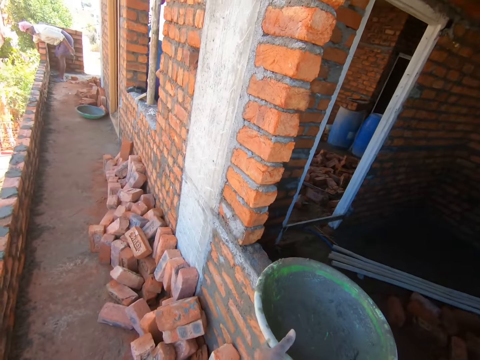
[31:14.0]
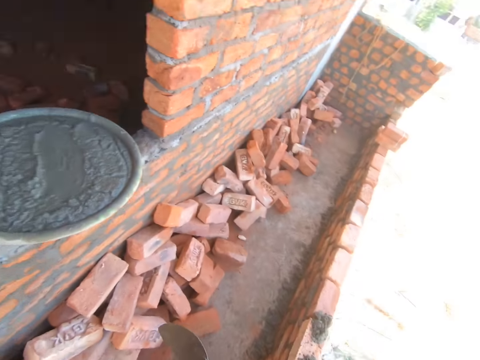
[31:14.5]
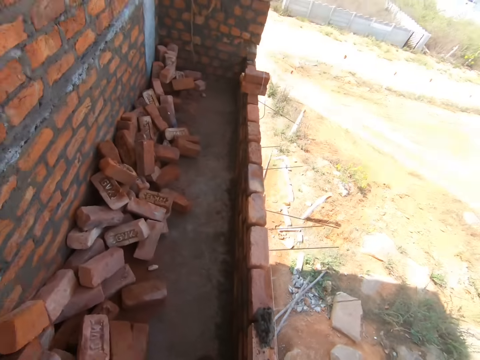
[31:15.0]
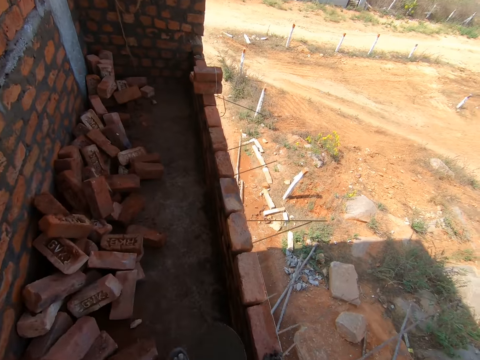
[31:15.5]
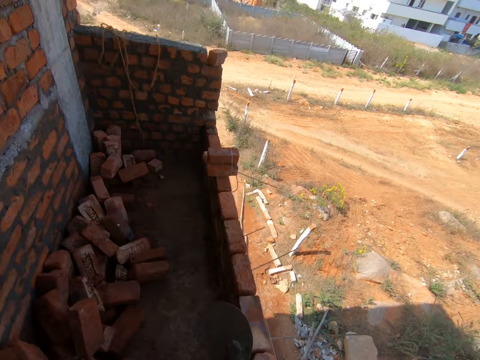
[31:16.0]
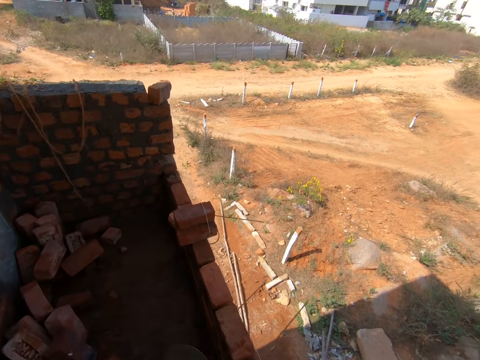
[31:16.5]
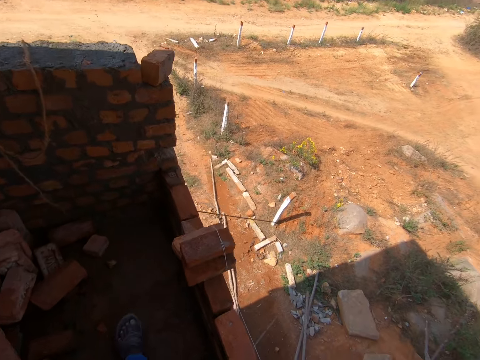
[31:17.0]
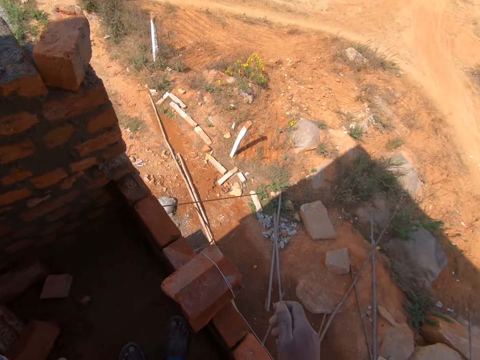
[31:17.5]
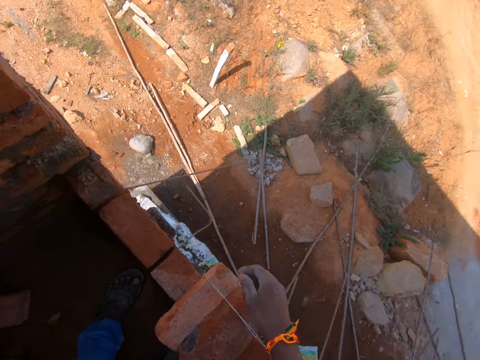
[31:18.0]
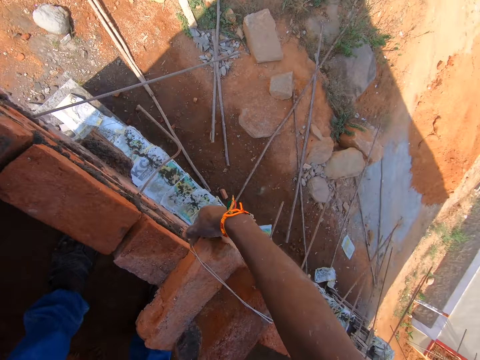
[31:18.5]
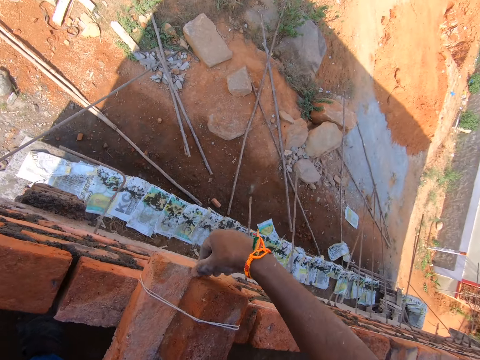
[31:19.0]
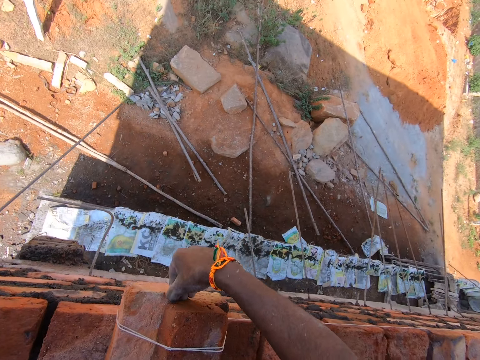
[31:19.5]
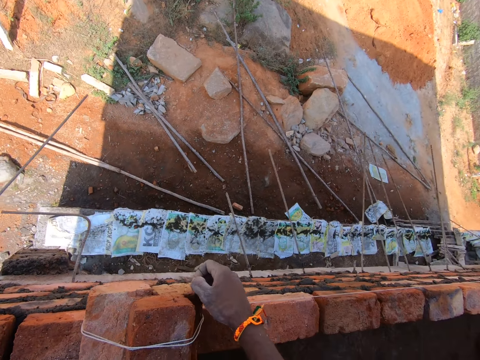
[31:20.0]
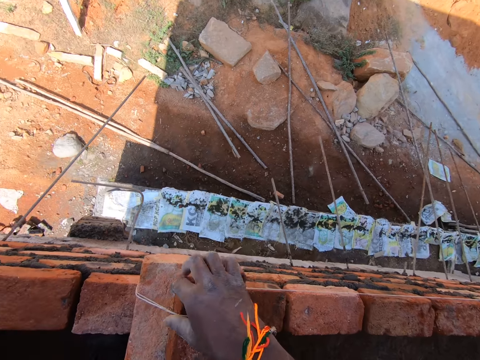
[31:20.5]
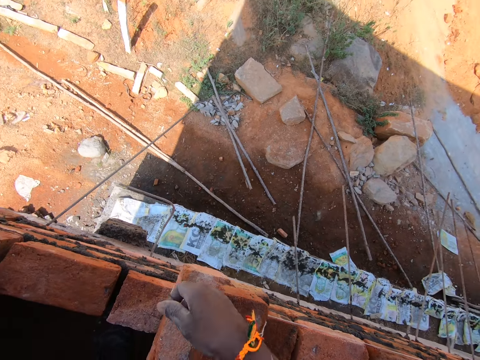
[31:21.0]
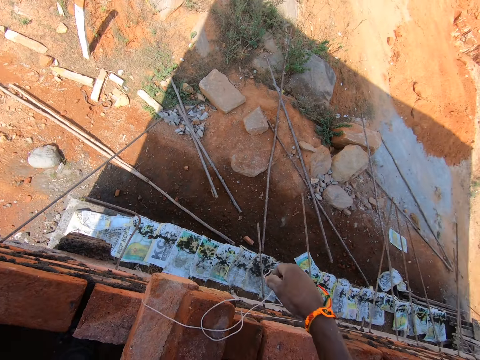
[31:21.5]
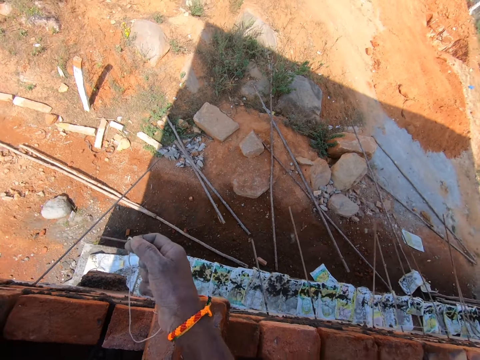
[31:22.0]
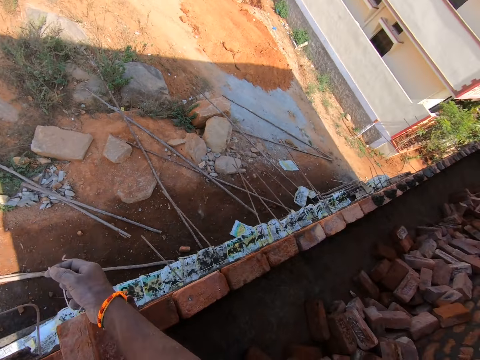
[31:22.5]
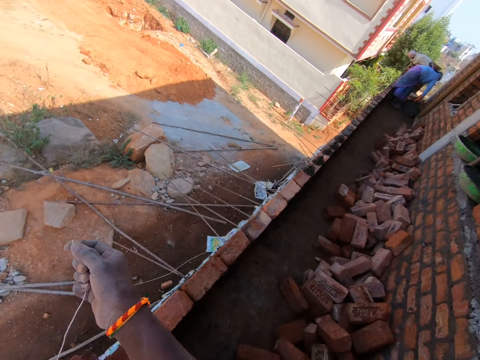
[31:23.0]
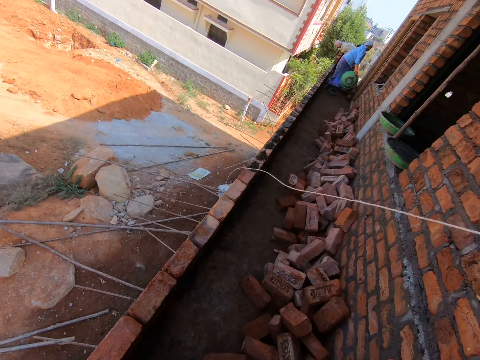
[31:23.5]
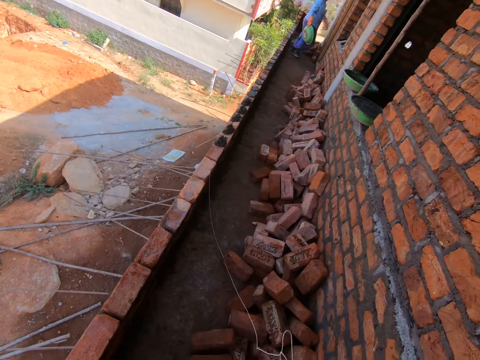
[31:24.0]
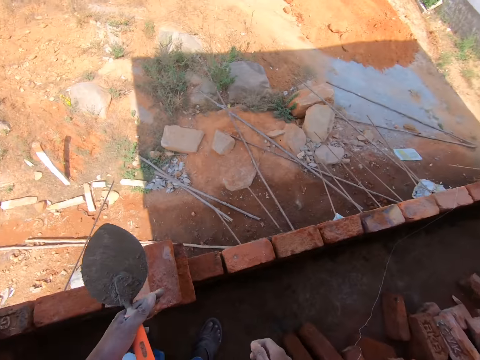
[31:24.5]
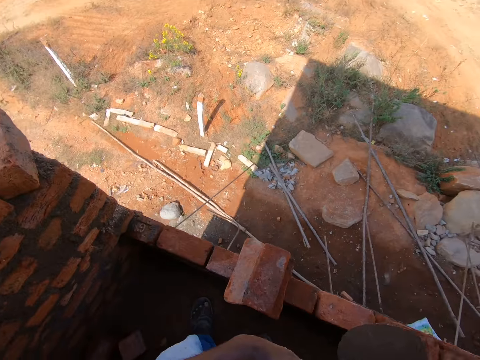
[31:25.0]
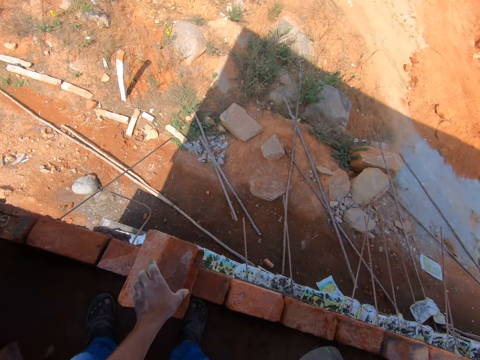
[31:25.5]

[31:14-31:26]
The camera wearer places the basin on the window. They walk around the area. They untie the brick from the thread. They place the trowel on the other hand.

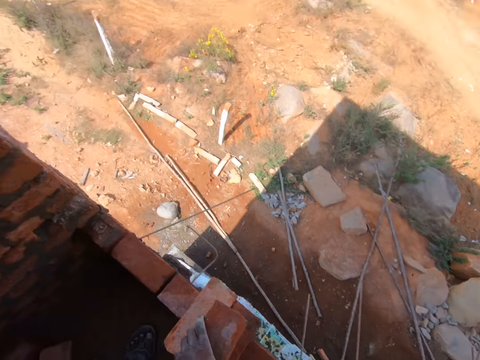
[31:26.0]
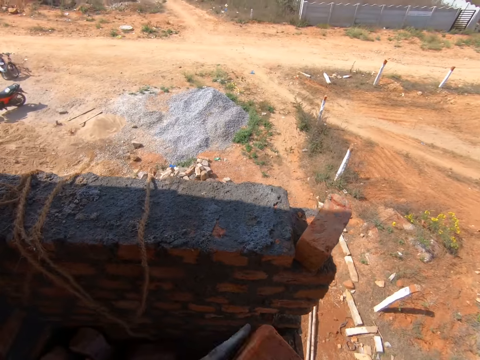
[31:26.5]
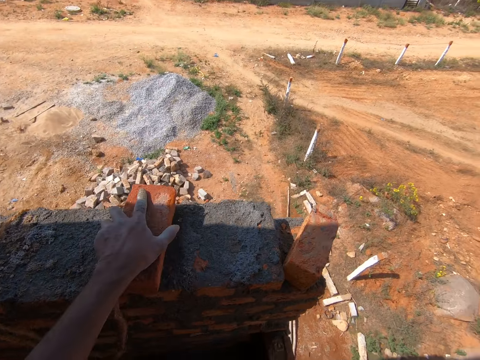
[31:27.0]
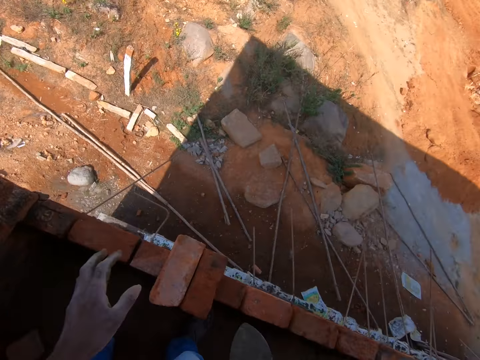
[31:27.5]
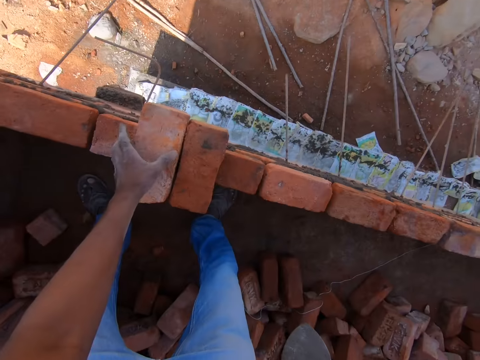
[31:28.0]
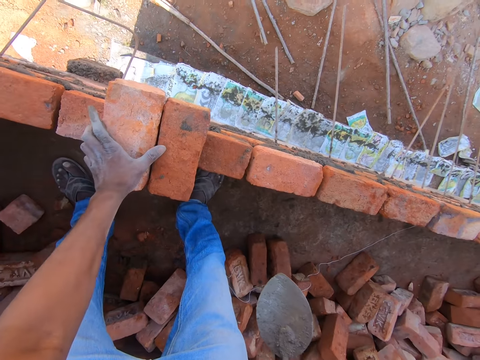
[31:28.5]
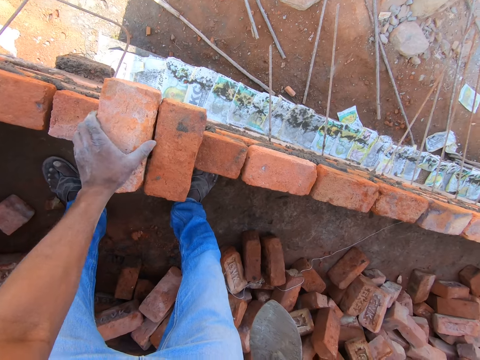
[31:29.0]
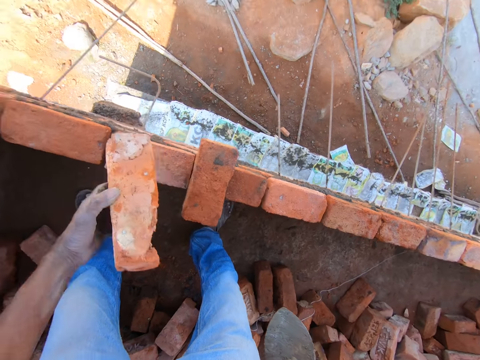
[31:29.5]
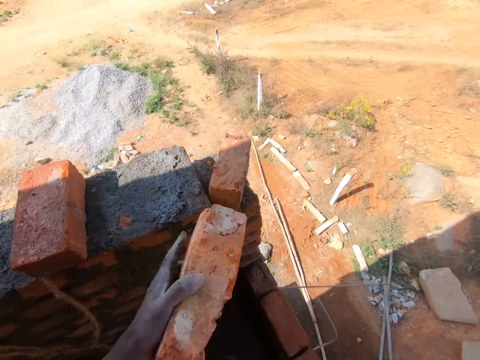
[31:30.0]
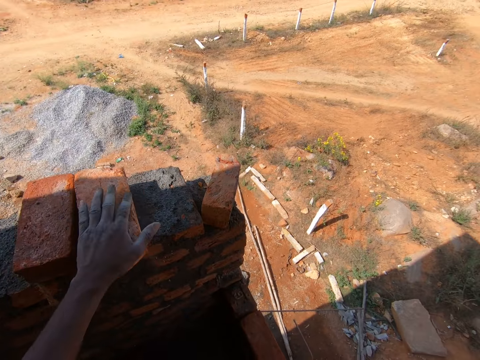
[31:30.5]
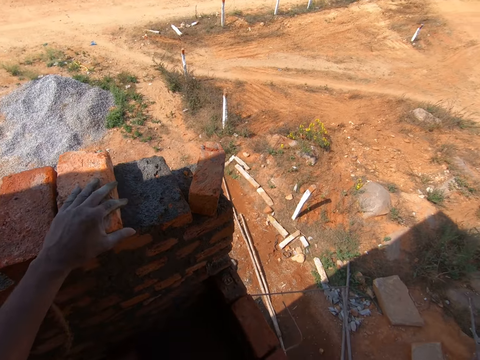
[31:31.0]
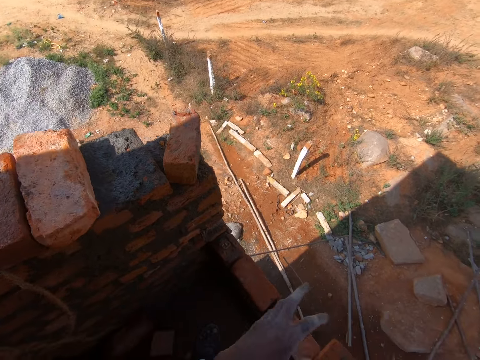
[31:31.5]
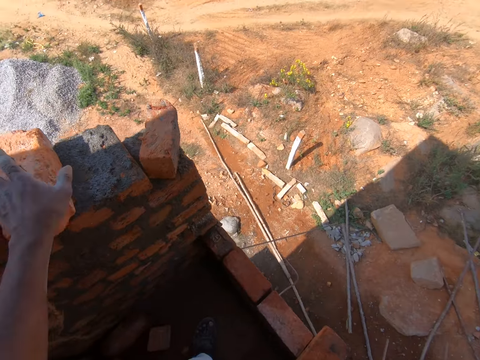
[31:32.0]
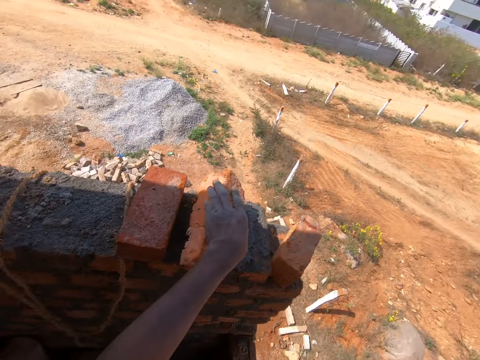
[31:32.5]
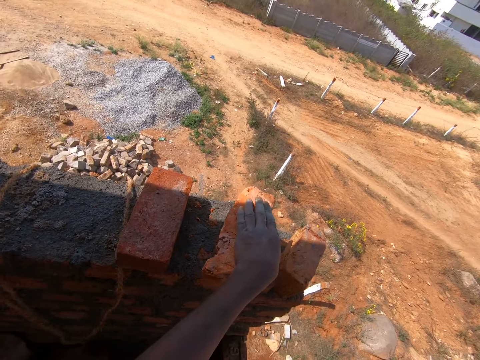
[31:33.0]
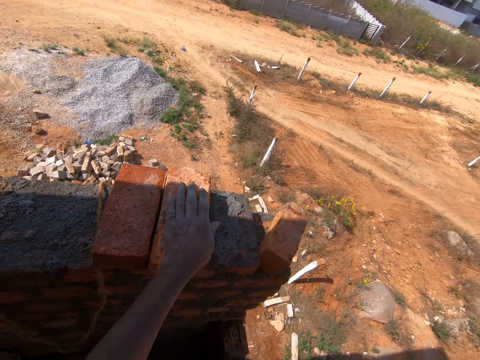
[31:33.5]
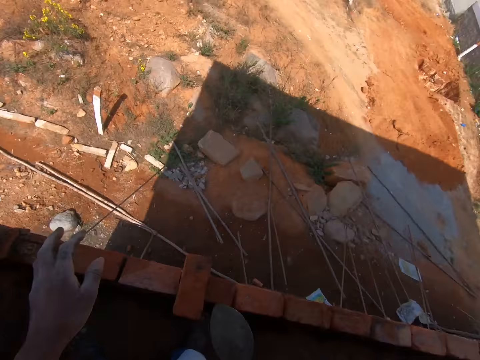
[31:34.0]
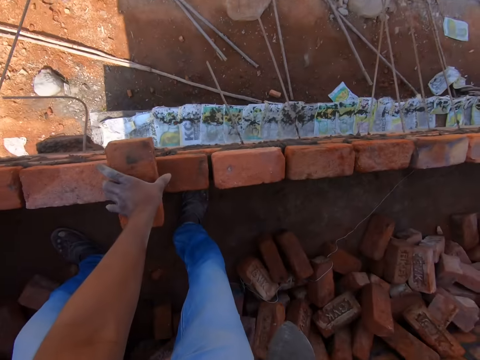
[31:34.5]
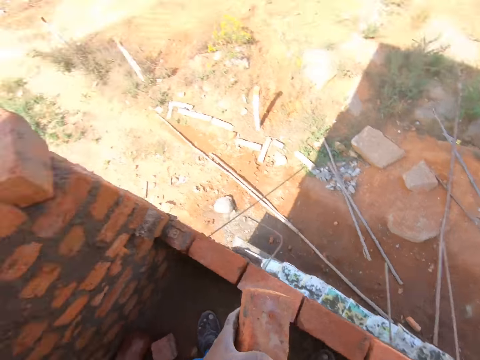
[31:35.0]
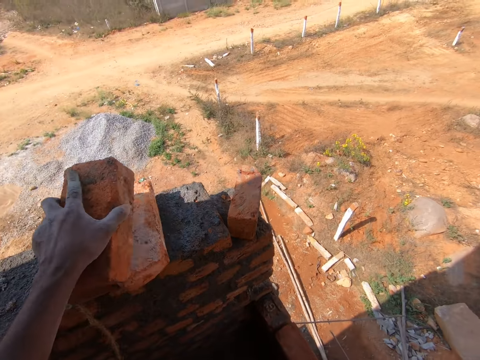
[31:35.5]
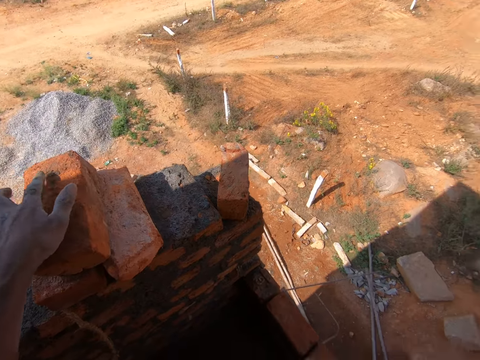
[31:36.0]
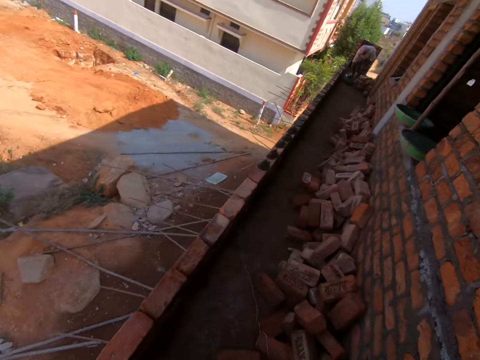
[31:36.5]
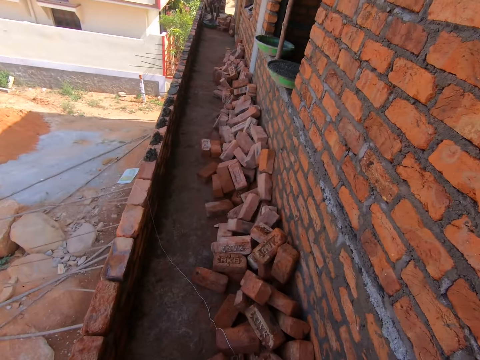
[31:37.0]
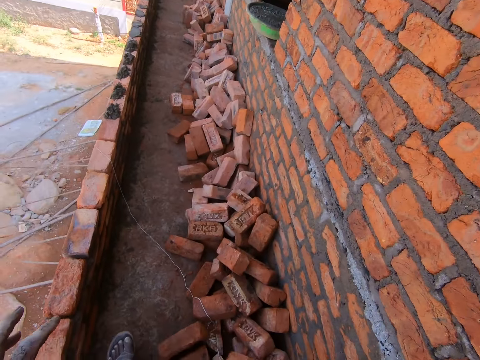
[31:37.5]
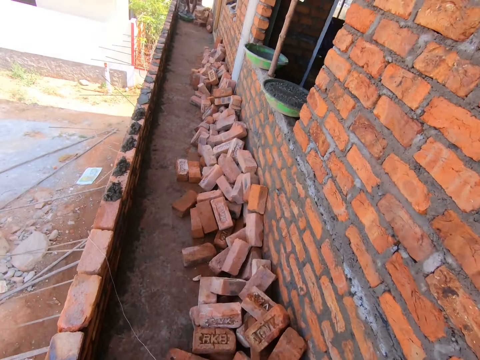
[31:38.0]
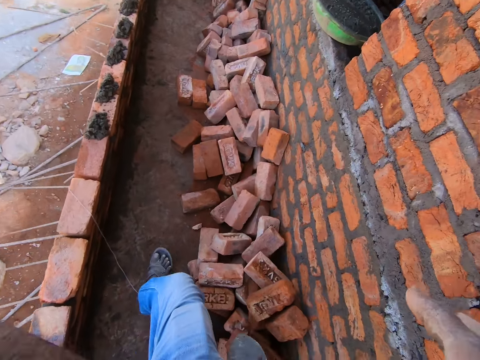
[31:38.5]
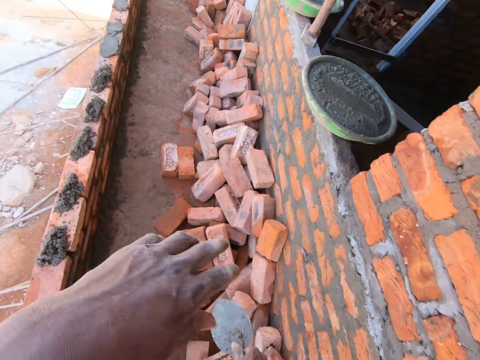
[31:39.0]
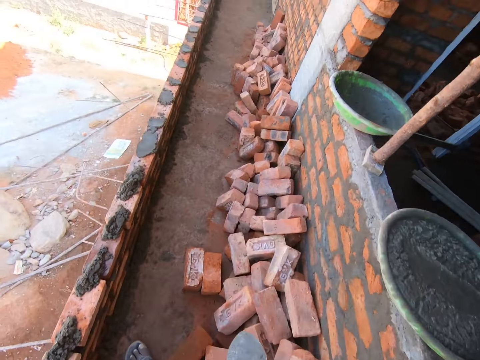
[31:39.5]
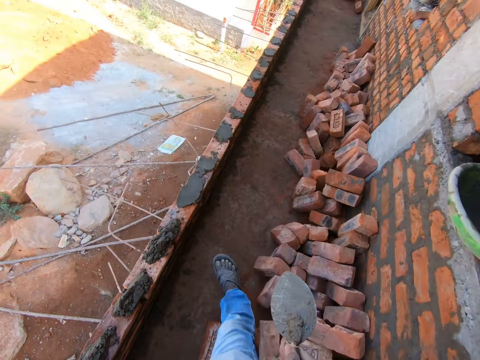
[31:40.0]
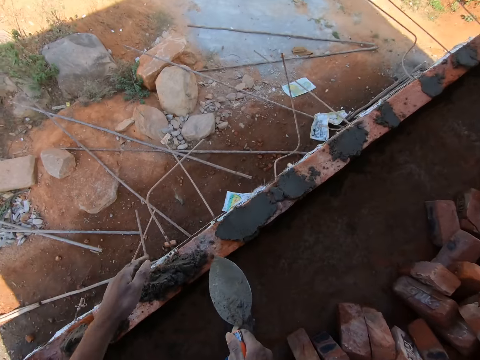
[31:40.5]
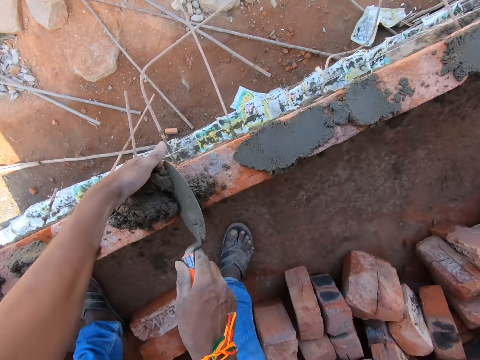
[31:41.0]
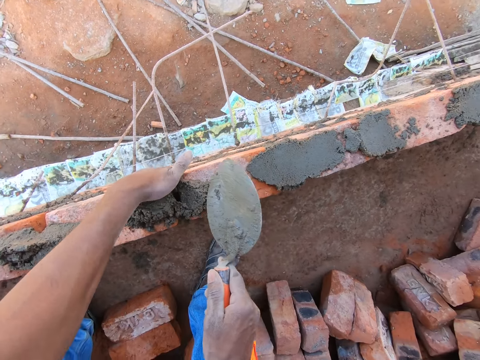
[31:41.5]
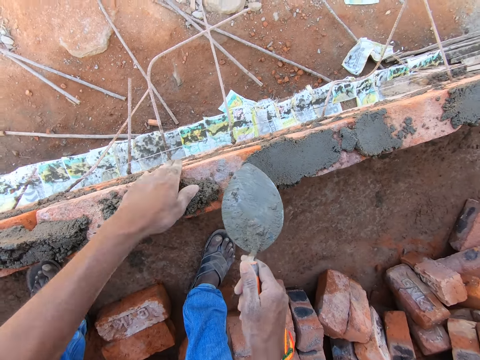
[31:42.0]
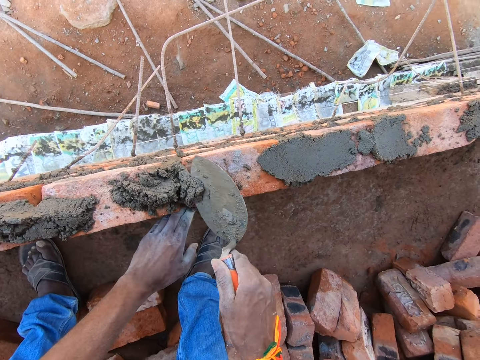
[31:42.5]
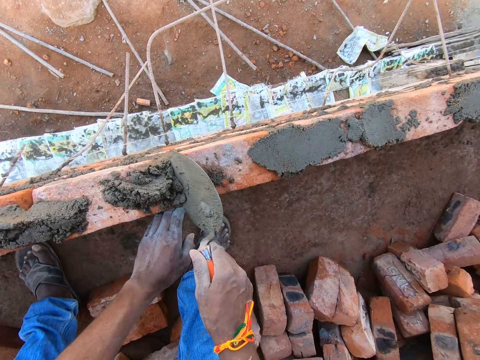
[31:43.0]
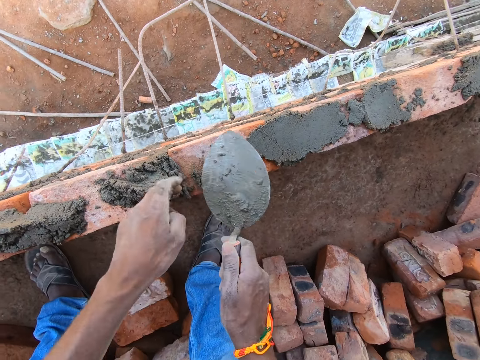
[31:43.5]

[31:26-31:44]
The camera wearer picks the brick with his hand. He places the brick on the cement. He picks the brick with his hand. He places the brick on the cement. He adjusts the brick with his hand. He picks the brick with his hand. He places the brick on the brick. He walks around the area. He fills the cement in the bricks. He adjusts the cement with the trowel.
